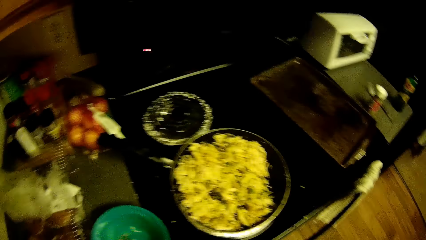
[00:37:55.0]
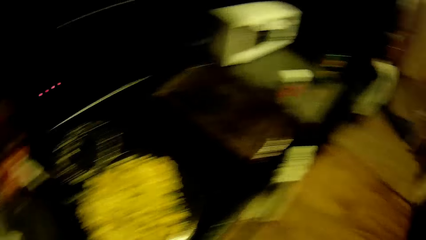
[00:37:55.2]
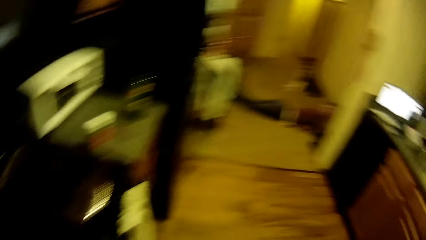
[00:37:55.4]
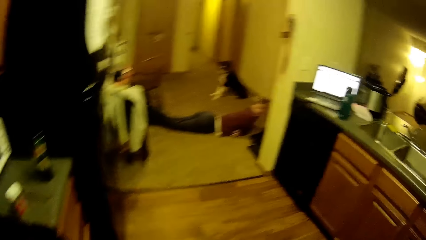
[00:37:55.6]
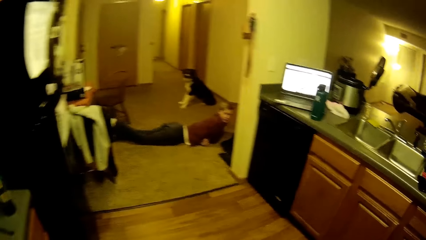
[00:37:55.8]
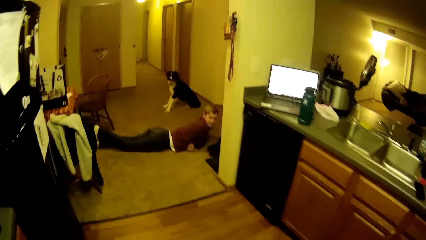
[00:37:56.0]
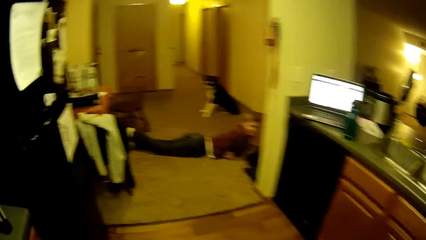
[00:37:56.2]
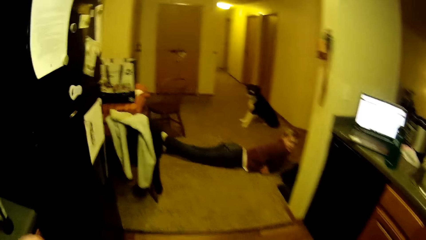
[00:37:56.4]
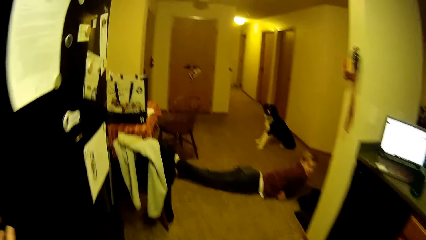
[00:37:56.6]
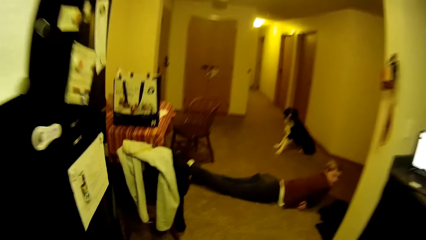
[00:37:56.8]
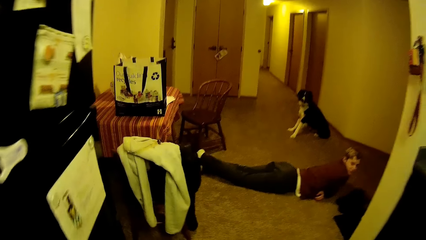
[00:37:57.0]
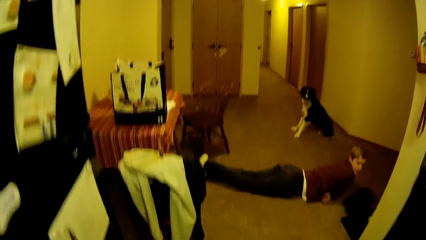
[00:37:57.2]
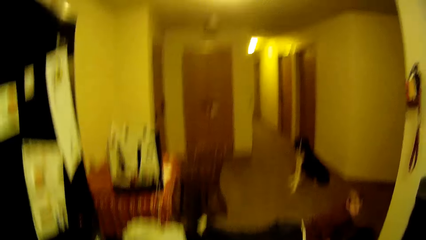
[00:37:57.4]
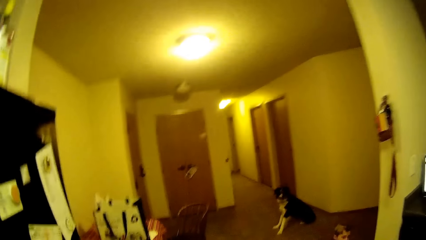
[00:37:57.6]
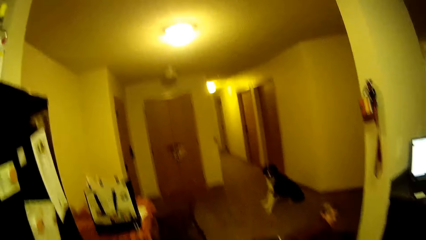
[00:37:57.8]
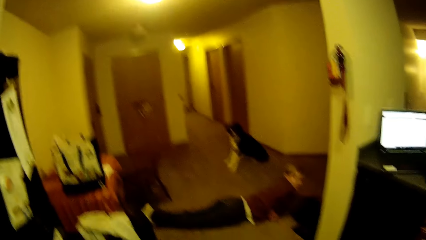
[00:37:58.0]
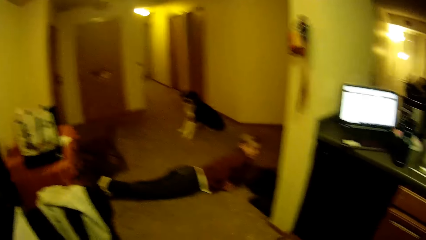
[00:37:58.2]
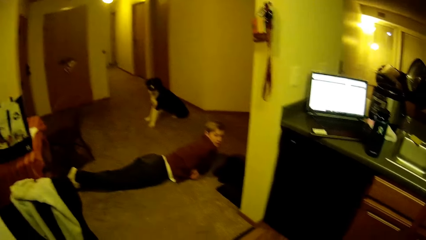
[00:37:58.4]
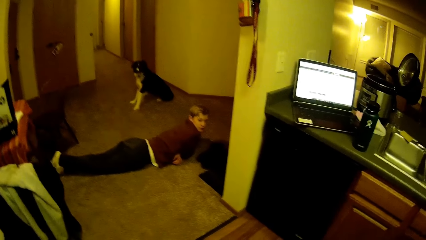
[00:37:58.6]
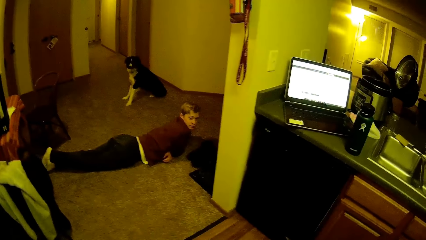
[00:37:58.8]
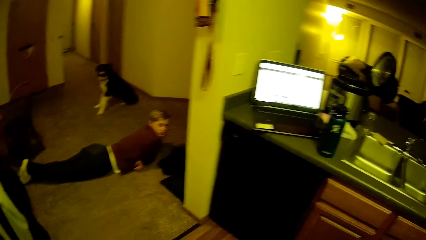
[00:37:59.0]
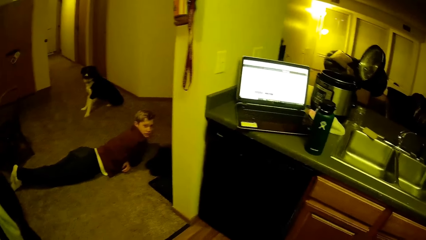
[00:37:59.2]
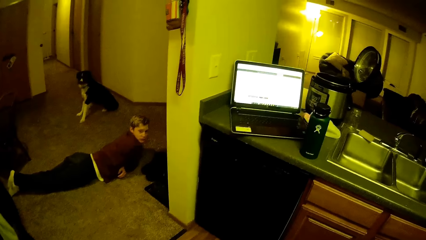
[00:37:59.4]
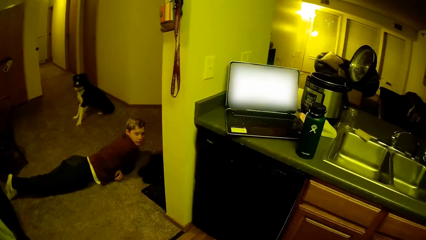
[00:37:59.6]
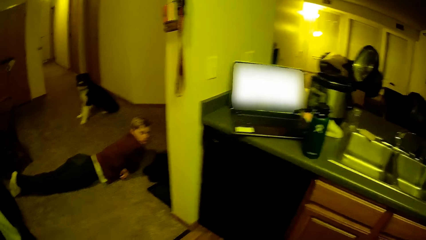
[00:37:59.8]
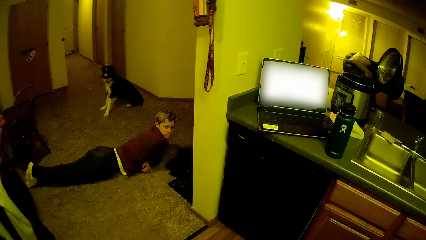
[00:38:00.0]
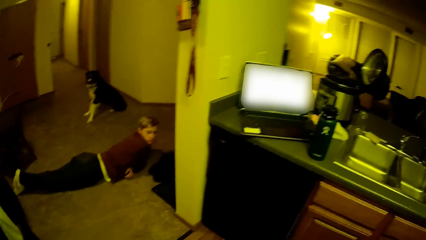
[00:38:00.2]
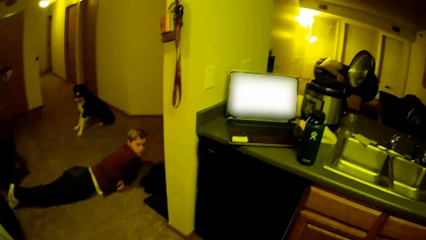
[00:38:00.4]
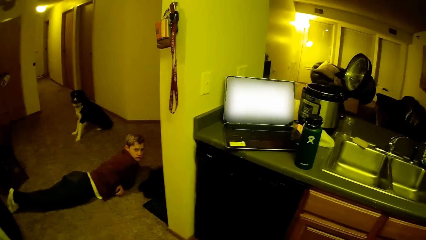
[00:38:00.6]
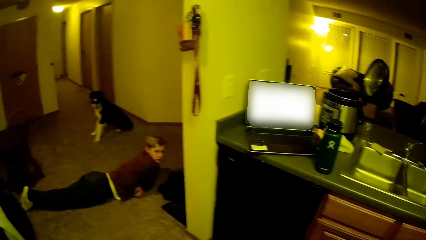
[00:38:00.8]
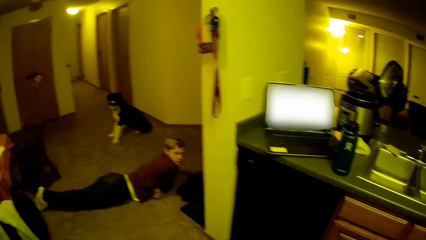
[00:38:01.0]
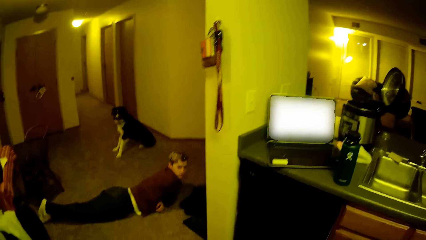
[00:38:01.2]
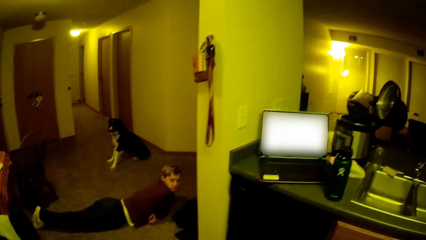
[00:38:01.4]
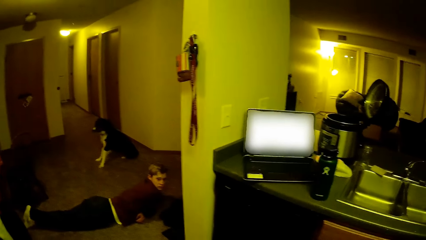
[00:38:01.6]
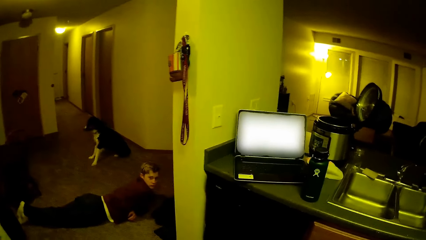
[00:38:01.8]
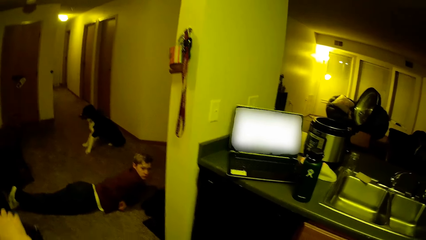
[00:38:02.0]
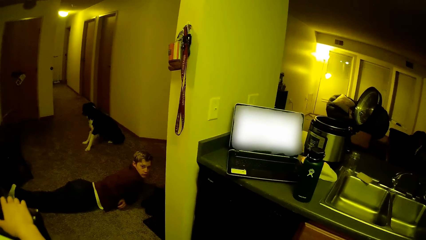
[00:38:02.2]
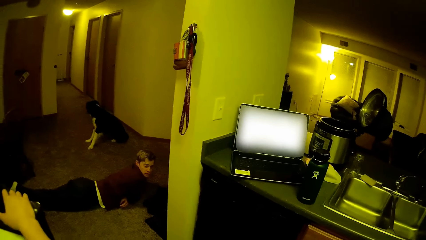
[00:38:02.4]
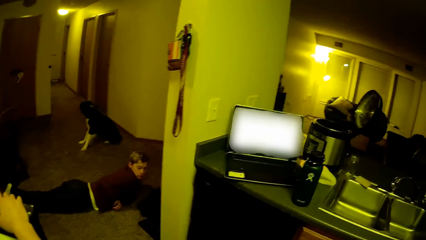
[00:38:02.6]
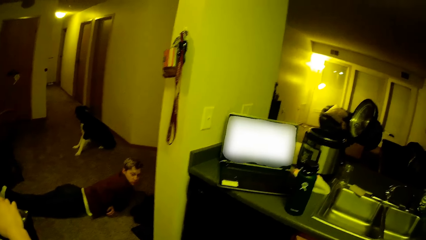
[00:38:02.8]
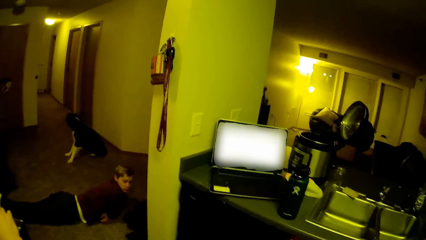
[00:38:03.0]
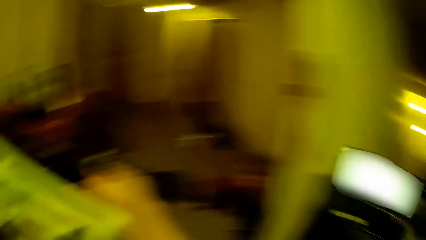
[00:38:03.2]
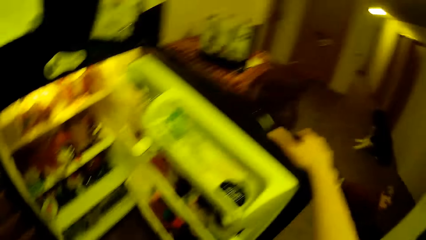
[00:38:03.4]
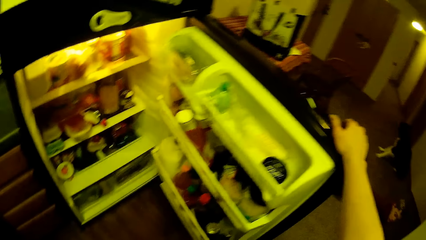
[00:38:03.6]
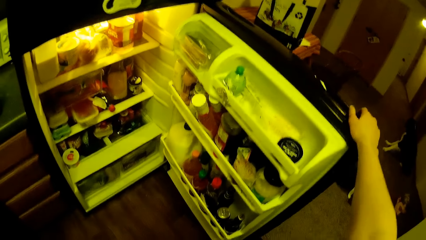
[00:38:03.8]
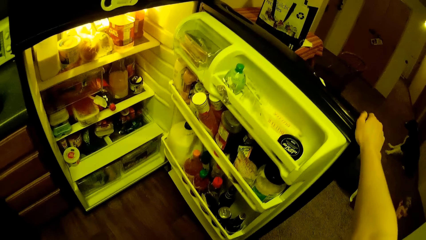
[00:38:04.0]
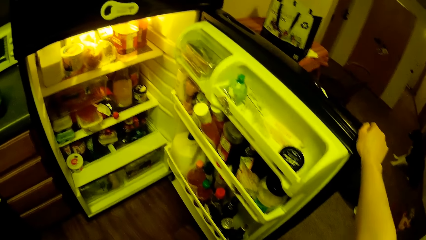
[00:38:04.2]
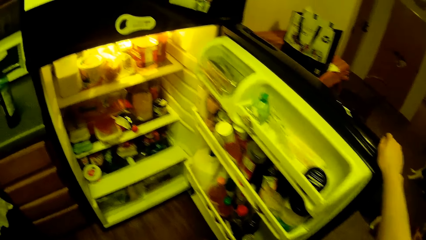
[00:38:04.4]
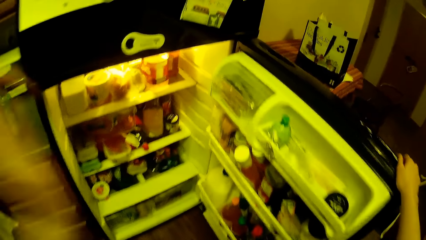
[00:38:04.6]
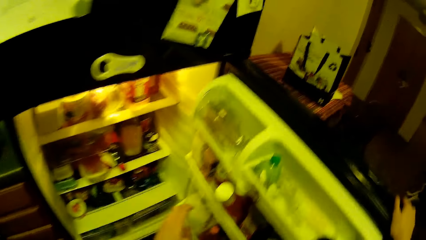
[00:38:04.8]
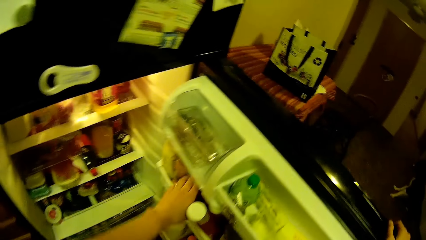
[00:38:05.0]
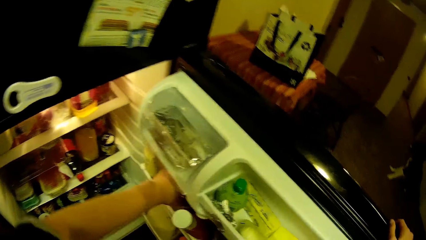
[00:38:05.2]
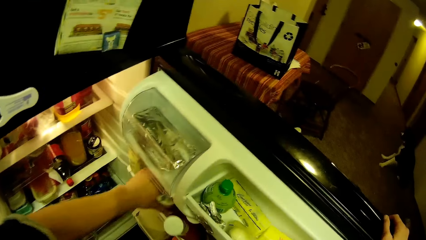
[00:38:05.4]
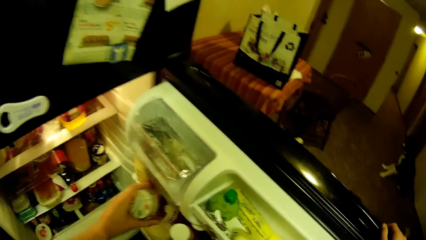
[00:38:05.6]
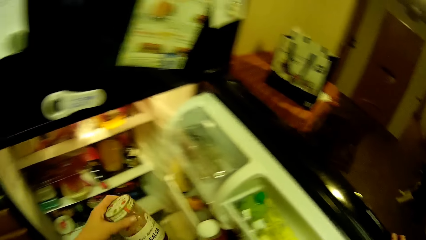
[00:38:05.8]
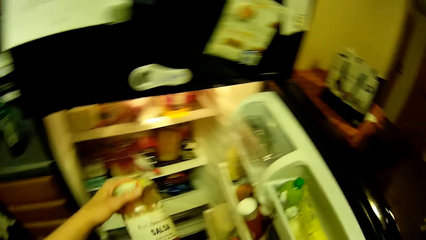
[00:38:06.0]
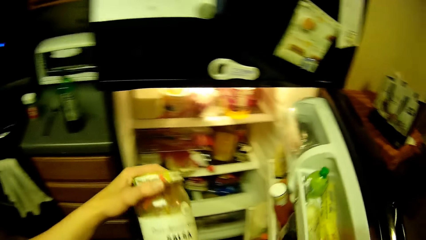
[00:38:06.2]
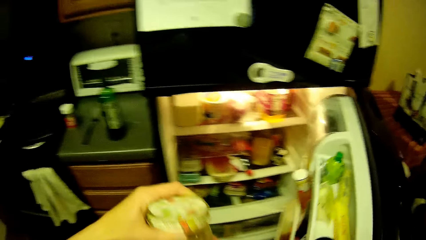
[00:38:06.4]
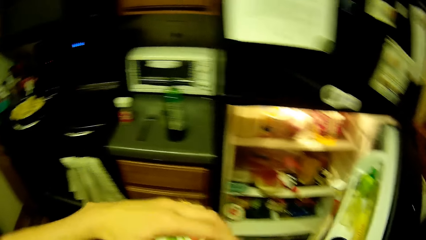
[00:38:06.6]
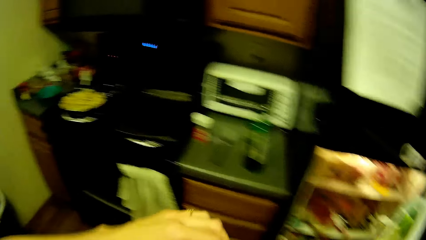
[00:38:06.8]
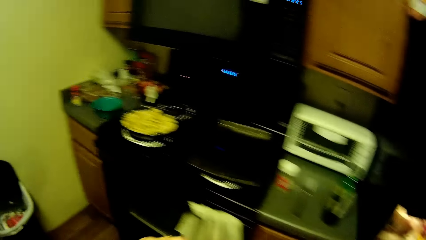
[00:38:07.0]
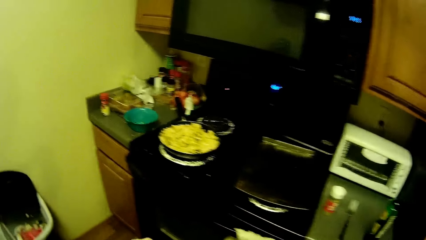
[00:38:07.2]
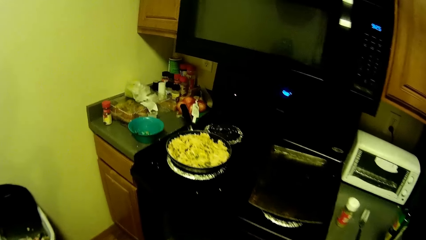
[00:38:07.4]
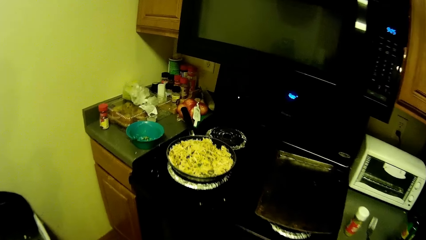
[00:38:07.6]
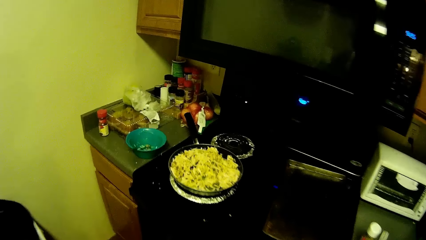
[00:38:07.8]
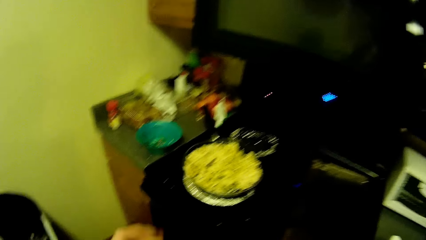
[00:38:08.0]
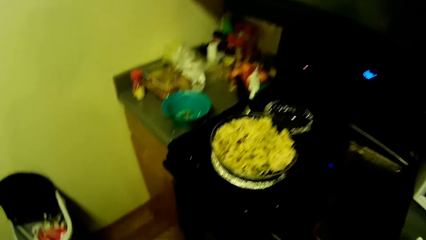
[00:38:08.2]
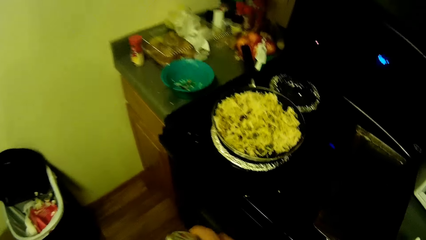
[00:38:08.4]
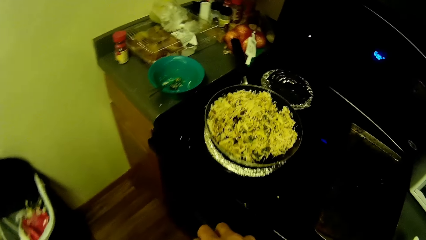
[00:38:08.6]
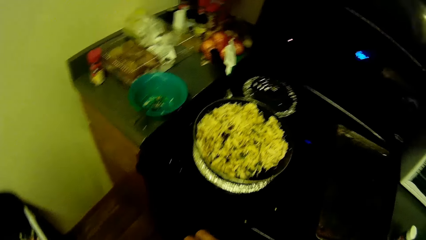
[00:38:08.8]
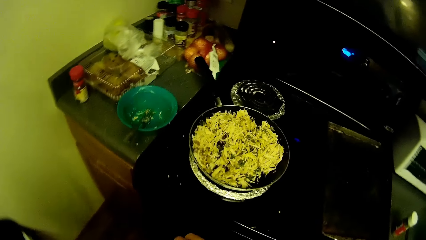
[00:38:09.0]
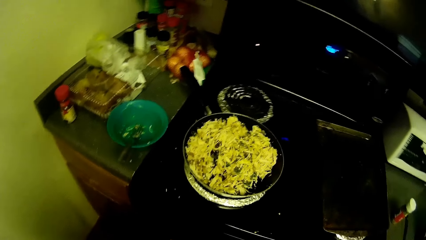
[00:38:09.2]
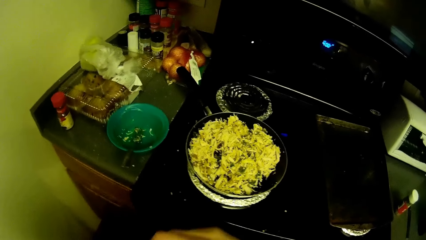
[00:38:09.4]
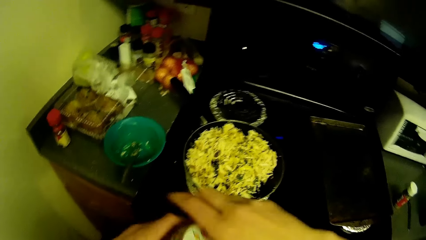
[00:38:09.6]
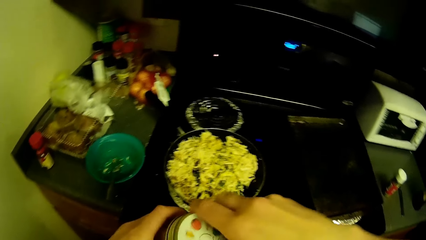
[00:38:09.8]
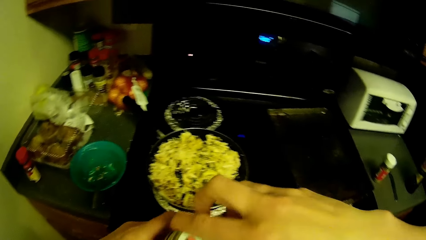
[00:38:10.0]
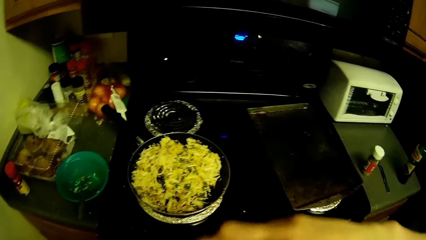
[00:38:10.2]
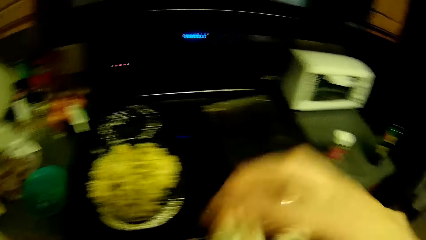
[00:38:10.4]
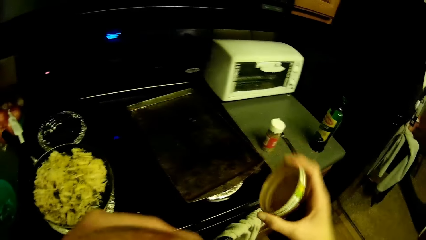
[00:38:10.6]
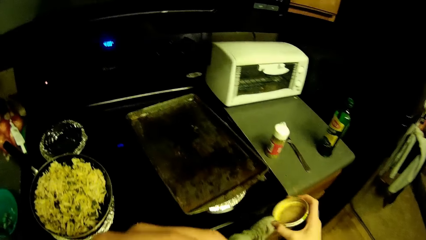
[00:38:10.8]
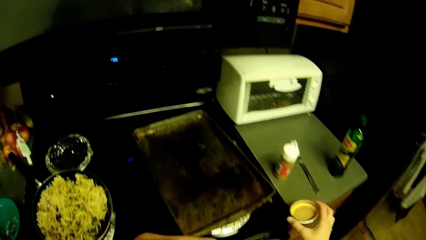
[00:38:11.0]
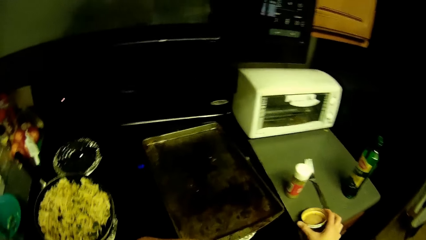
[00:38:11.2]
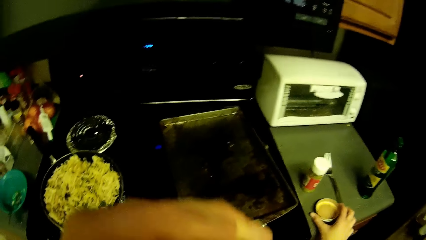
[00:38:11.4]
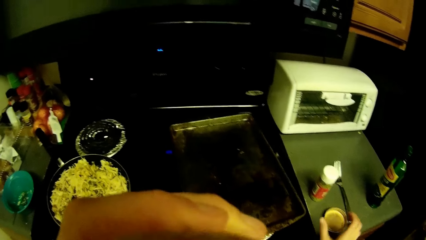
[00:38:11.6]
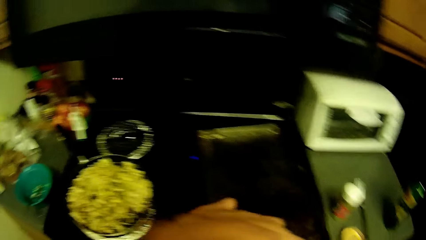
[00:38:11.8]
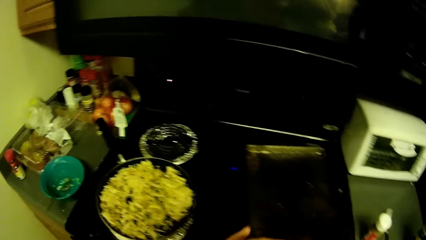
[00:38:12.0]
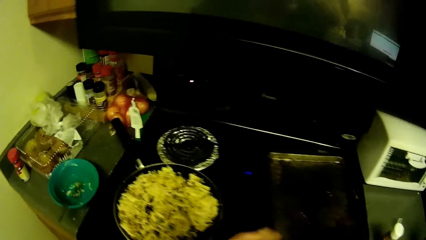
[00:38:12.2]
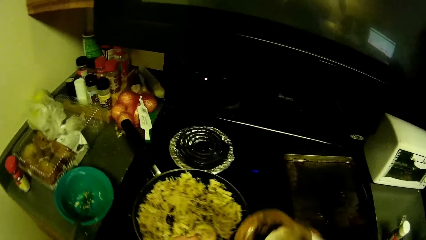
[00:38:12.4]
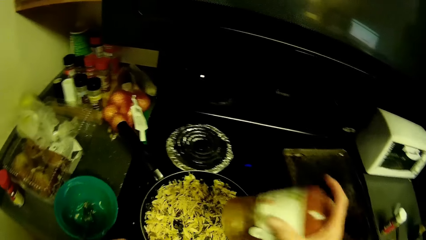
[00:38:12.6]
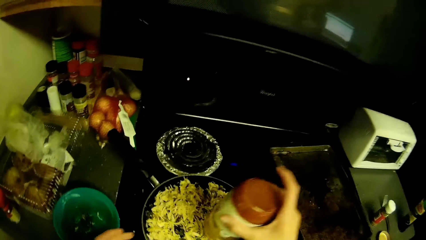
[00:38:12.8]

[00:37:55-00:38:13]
The camera wearer looks at something. A man looks at the camera wearer. The camera wearer walks around the room. He interacts with the man. He opens a fridge compartment with his hand. He picks up a bottle of pepper paste or storage container from the fridge. He walks around the kitchen. He opens the container.
